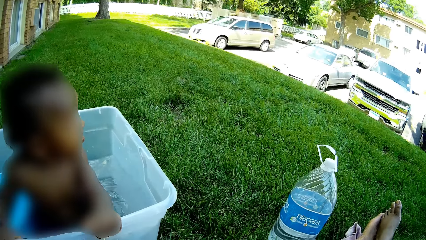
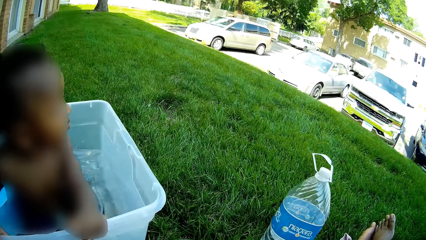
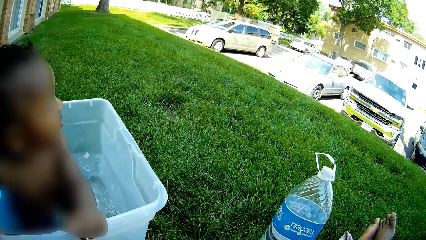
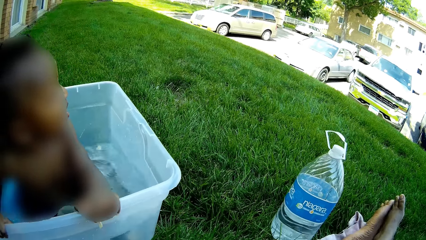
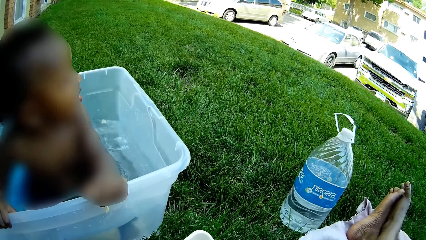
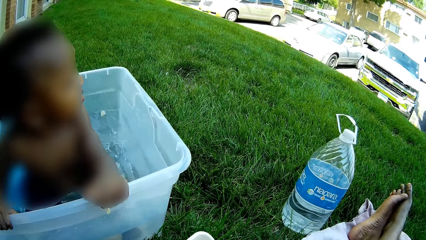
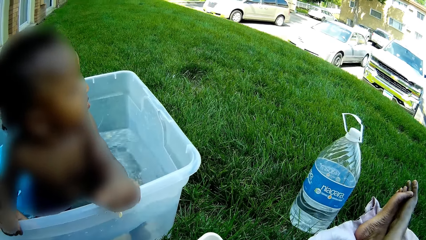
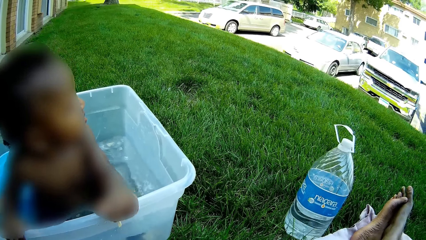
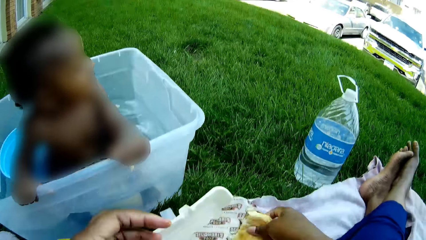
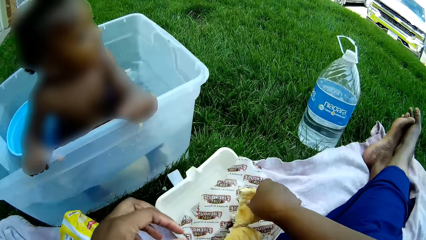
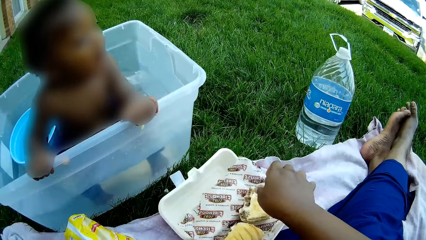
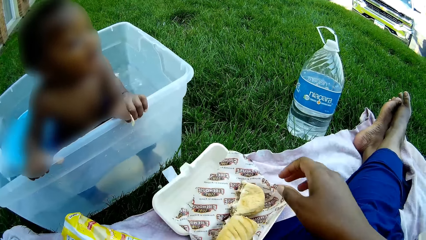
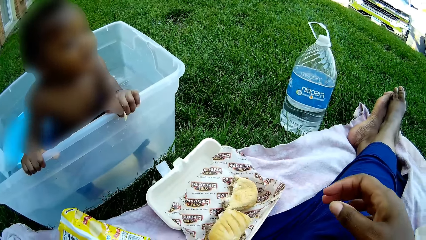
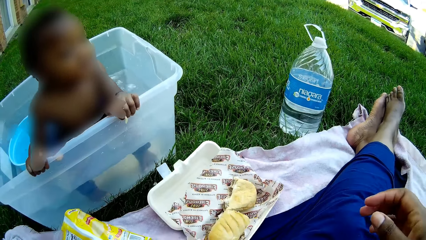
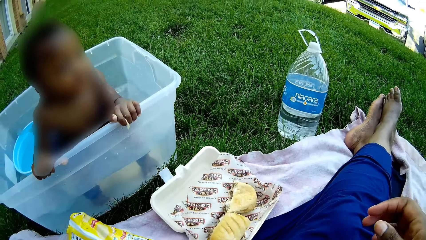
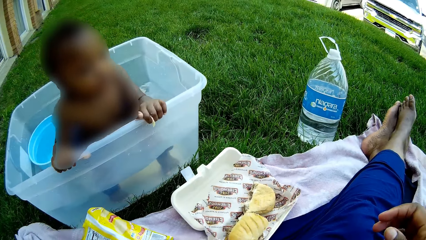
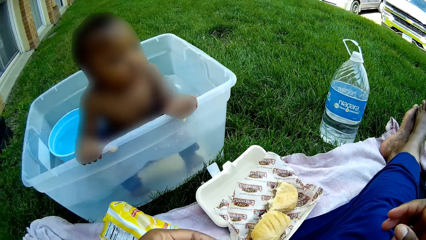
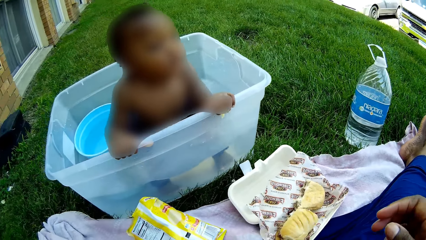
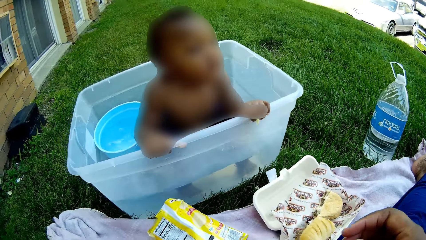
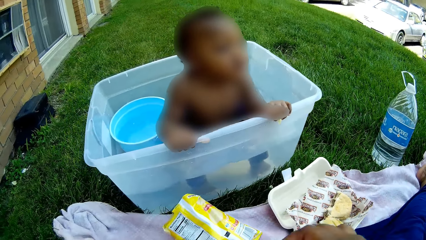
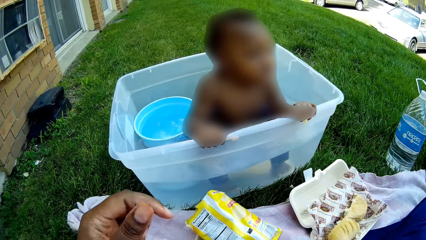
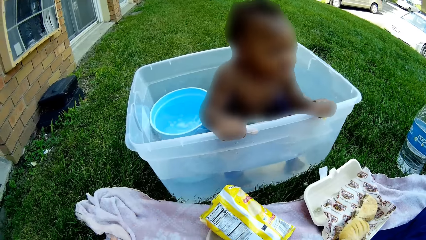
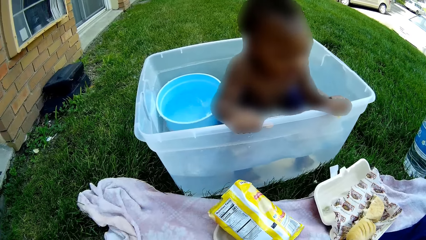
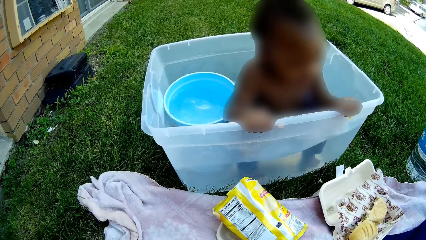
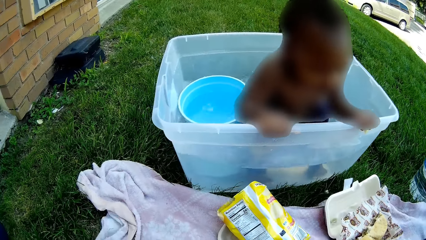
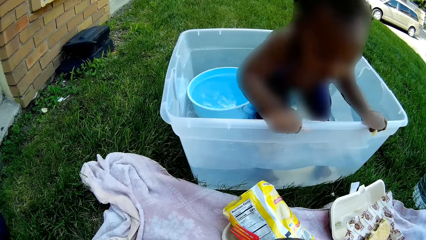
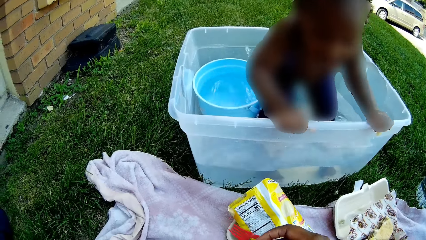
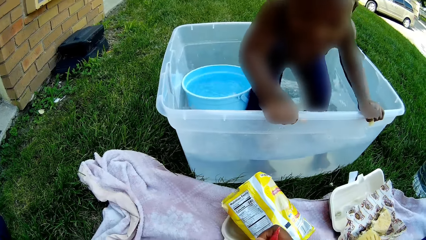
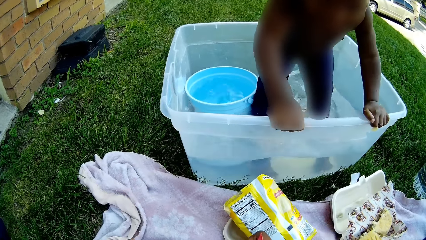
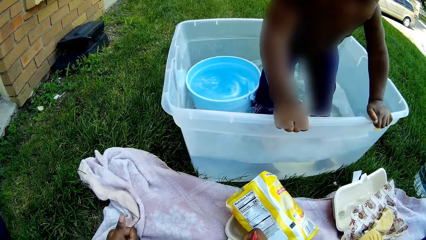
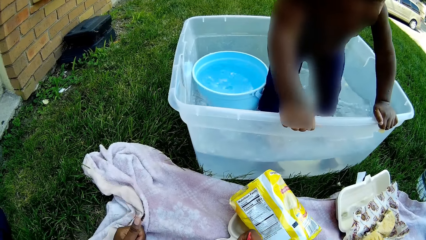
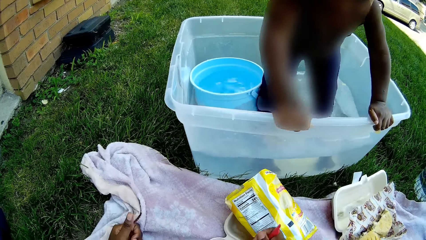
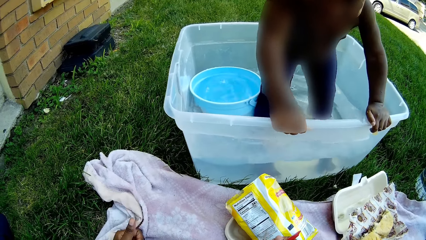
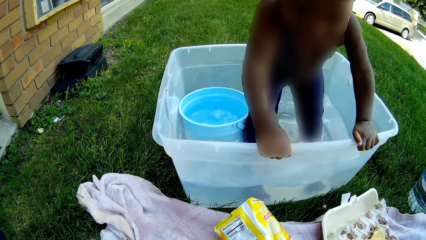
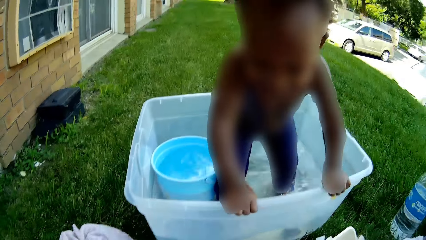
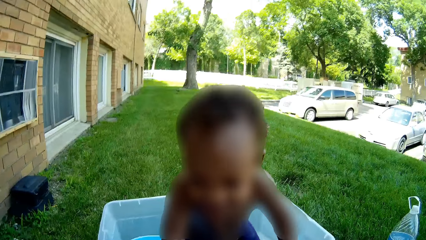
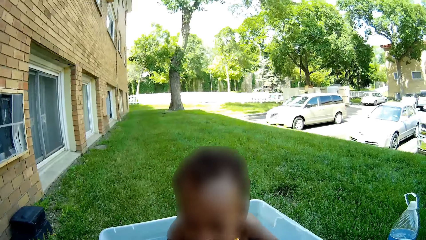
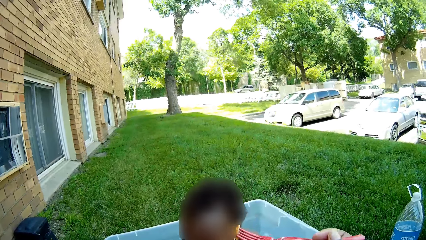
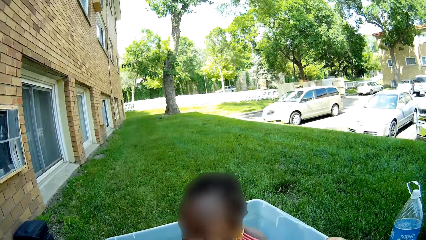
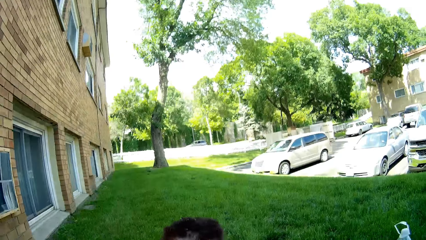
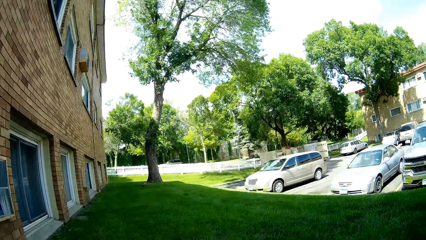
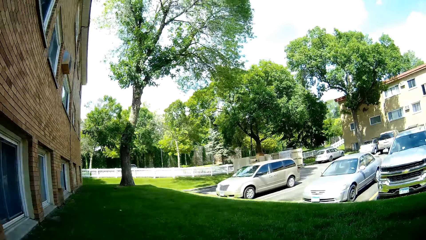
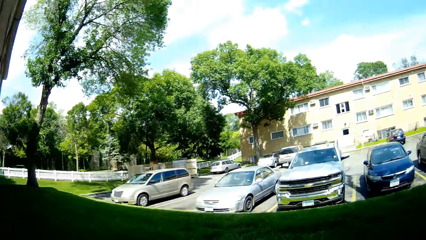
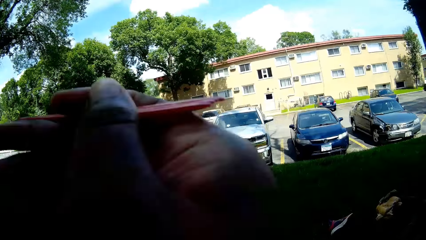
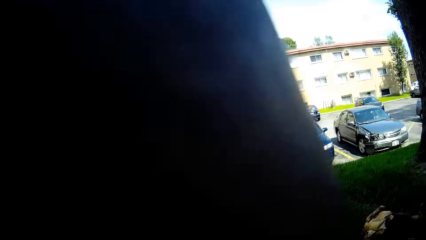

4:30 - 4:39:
The camera wearer drops a sub inside the takeaway pack with her right hand. The boy stands in the bucket of water.

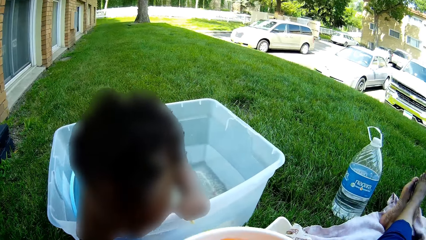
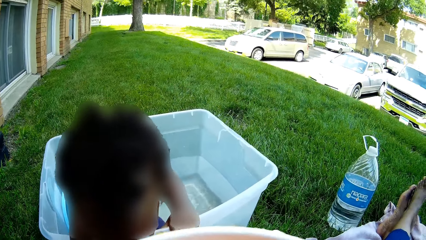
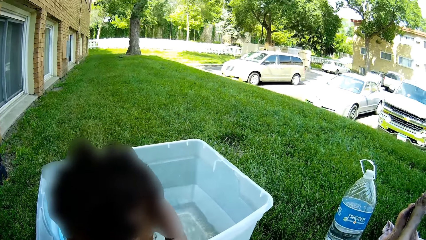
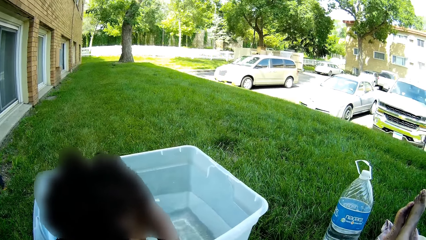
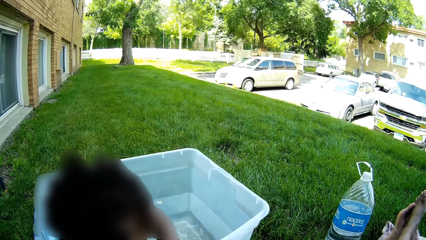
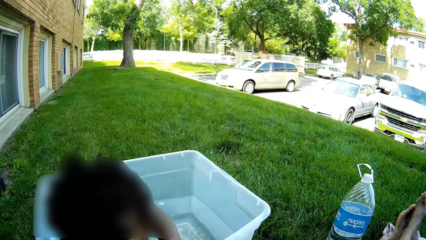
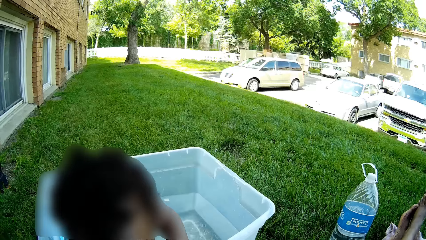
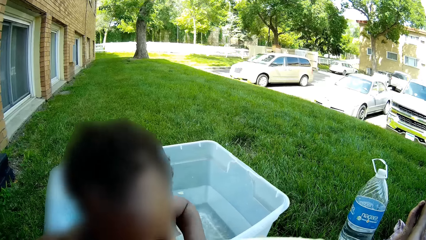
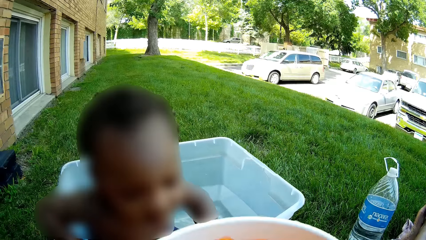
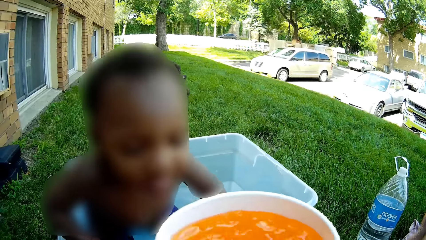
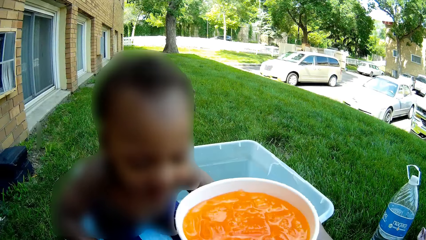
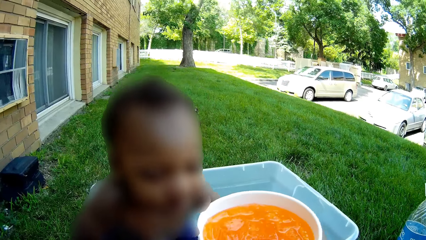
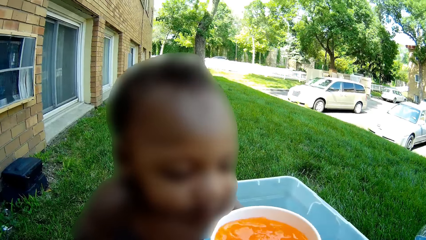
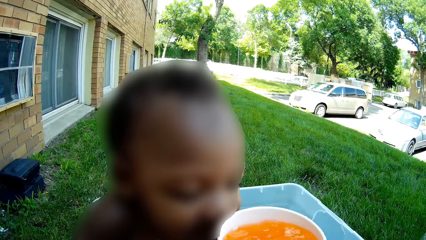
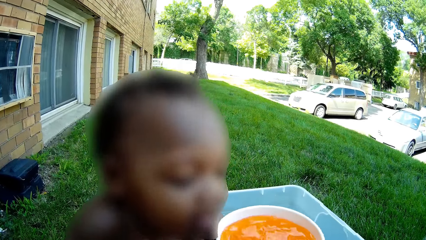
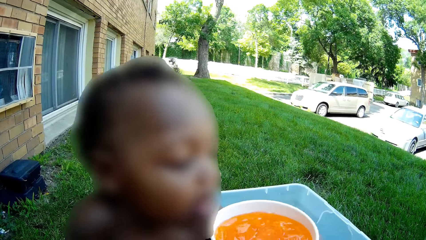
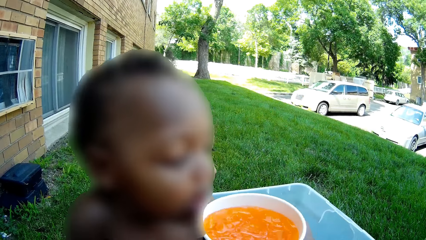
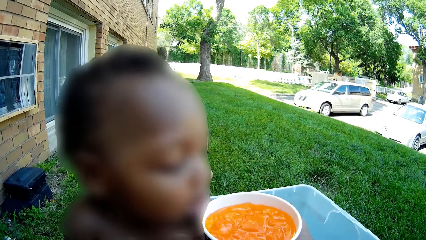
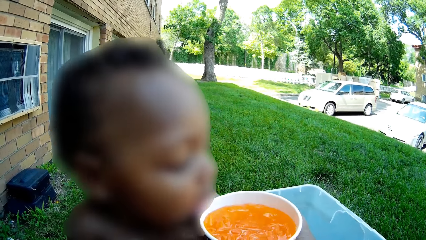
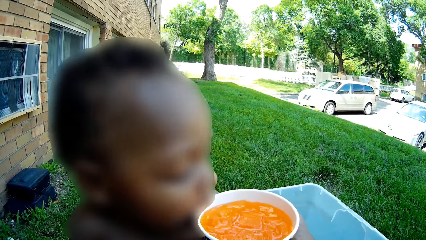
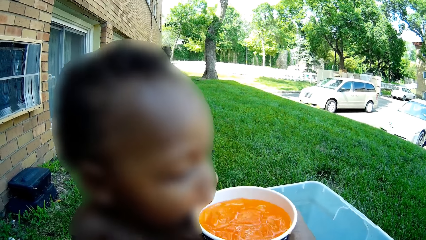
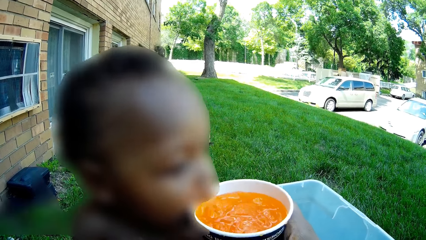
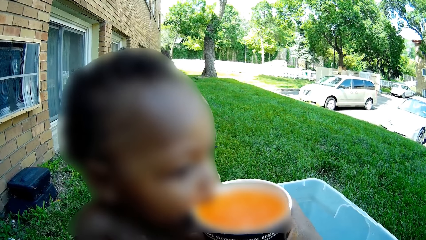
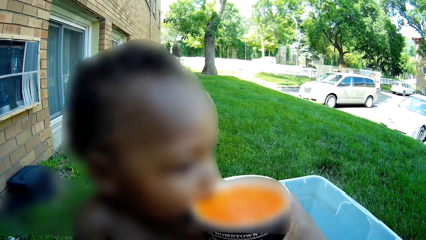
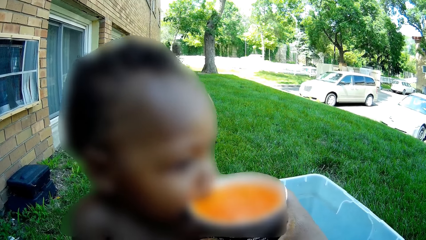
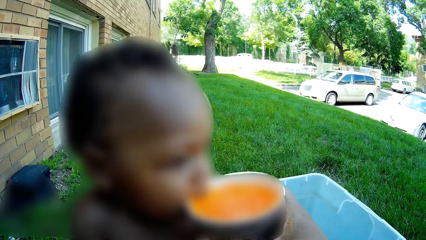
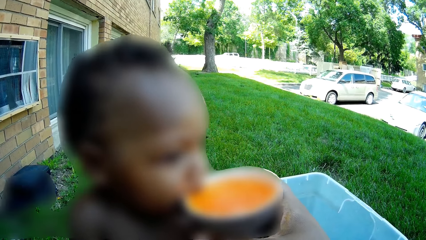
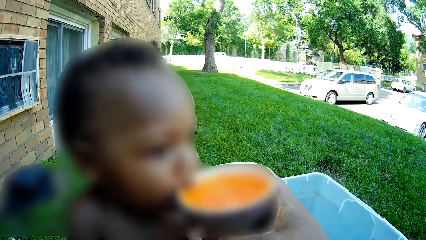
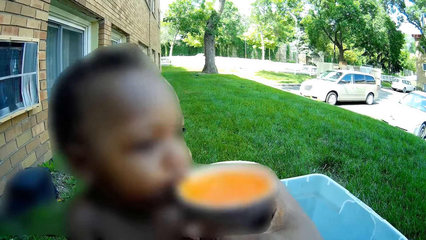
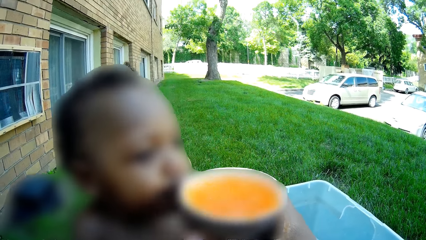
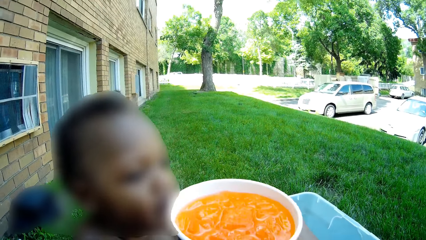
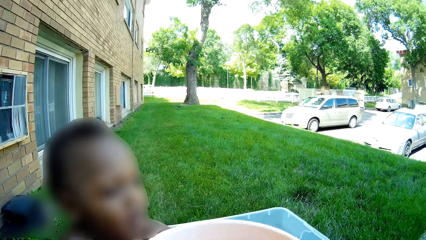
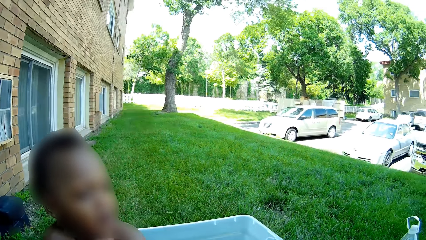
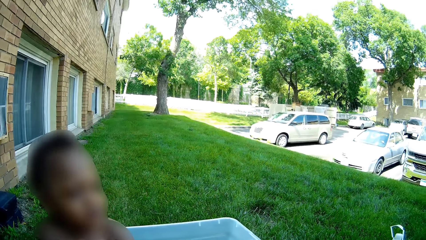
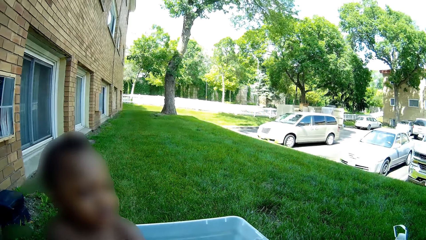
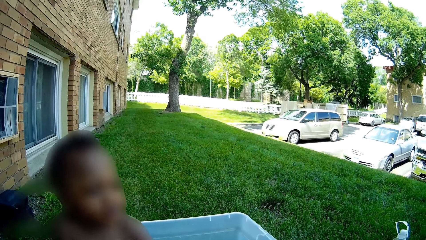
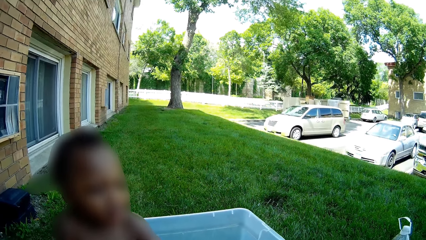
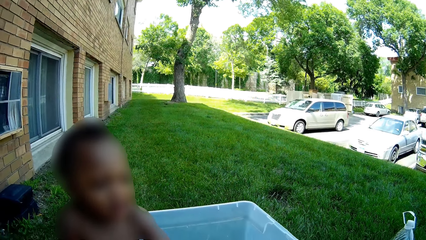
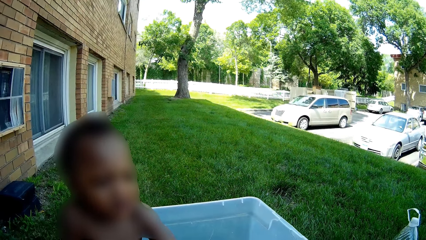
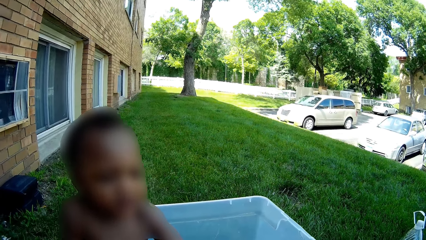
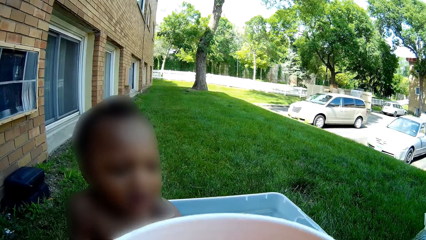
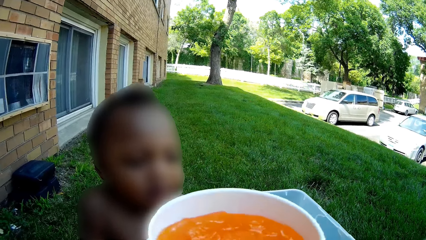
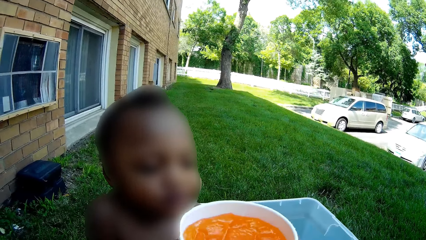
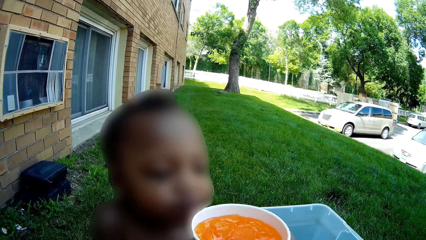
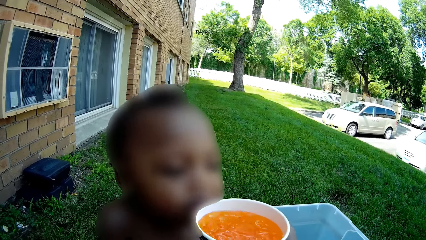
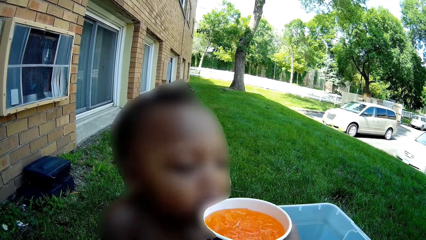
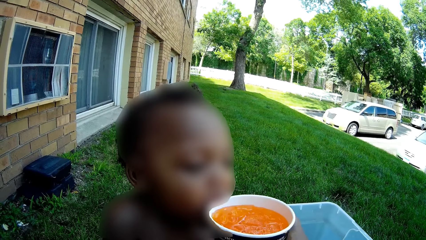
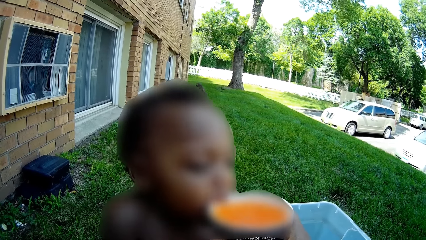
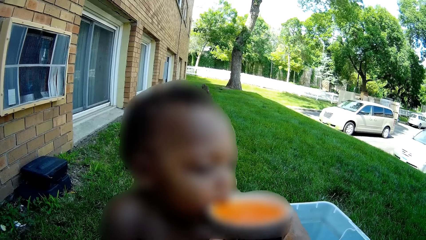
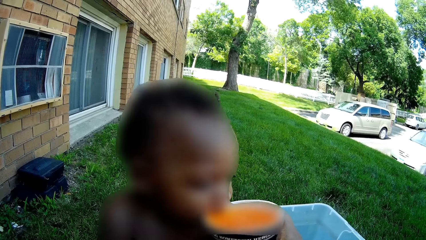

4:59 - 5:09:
The camera wearer feeds the boy with juice from a cup in her right hand. She withdraws the cup from the boy's mouth. She feeds the boy with juice from the cup in her right hand.
